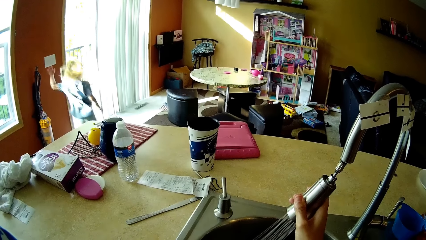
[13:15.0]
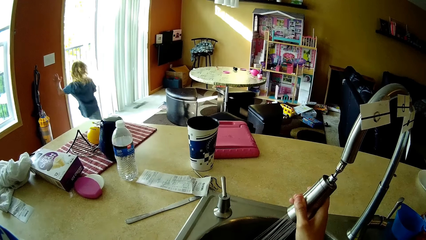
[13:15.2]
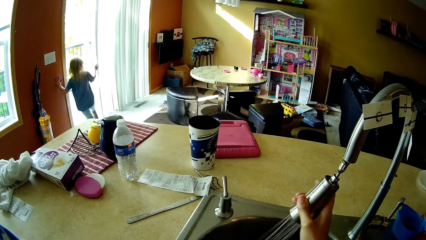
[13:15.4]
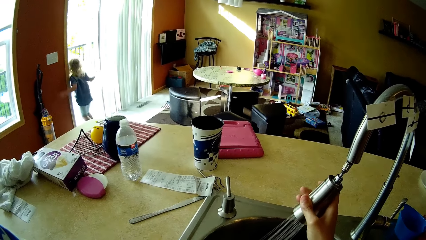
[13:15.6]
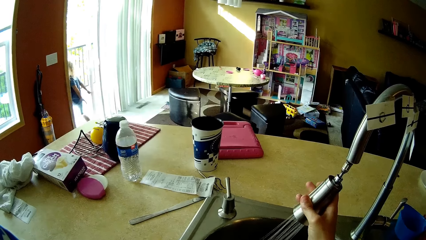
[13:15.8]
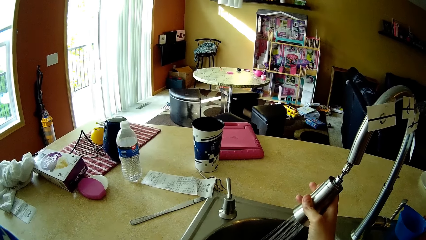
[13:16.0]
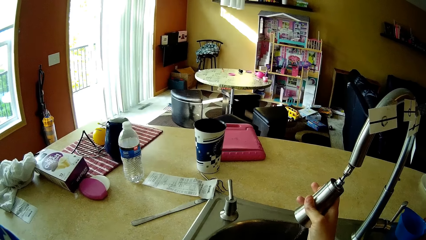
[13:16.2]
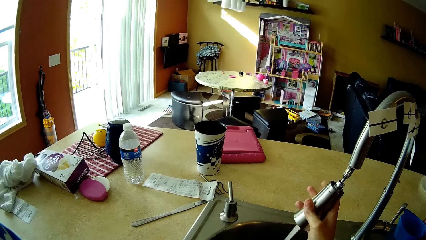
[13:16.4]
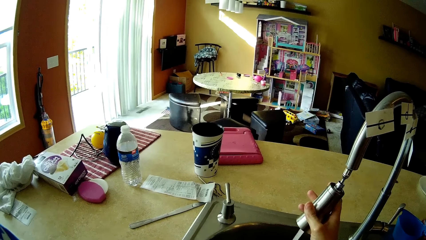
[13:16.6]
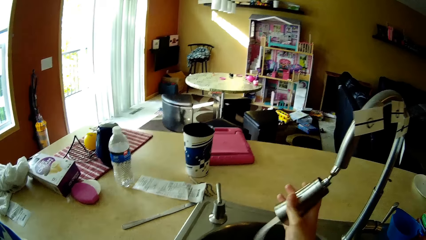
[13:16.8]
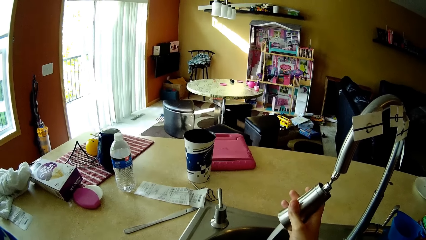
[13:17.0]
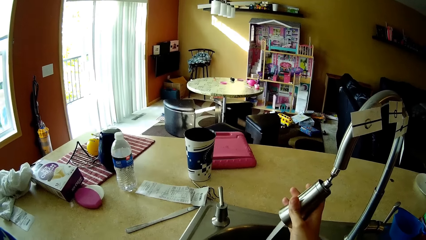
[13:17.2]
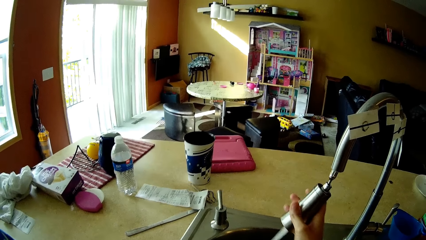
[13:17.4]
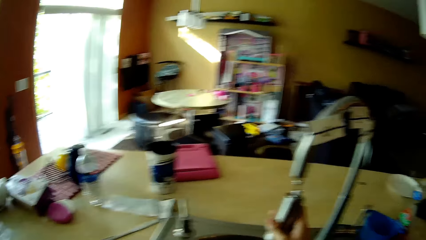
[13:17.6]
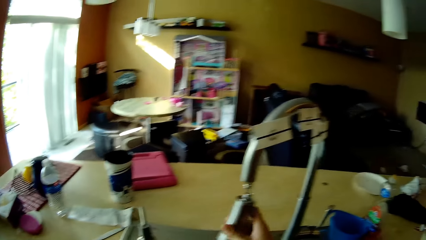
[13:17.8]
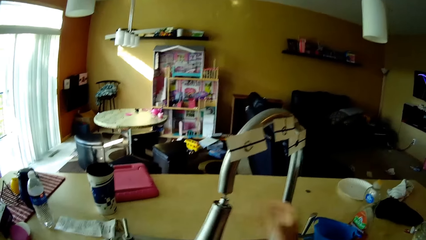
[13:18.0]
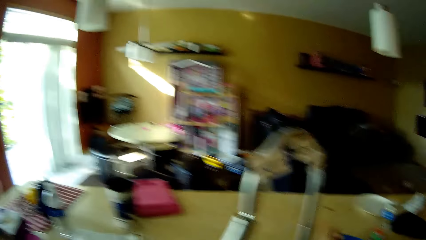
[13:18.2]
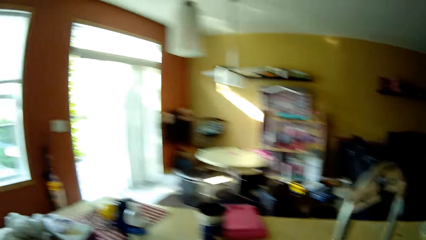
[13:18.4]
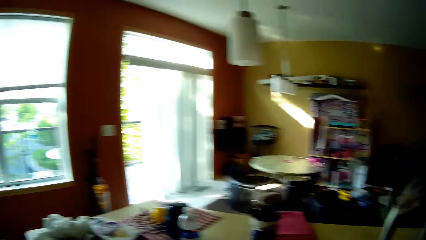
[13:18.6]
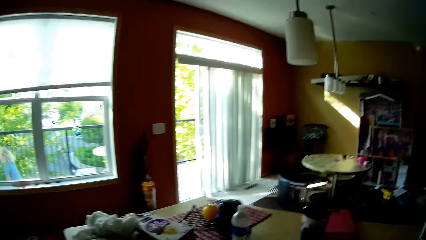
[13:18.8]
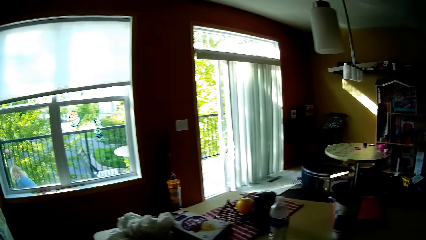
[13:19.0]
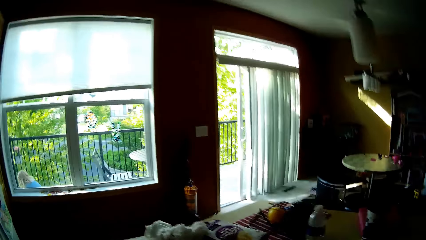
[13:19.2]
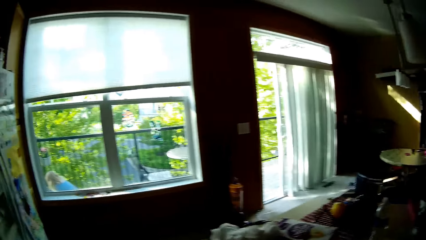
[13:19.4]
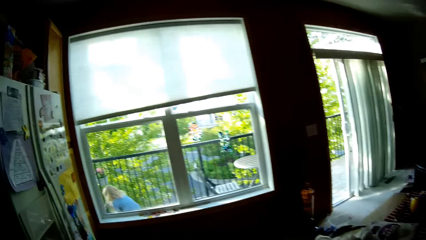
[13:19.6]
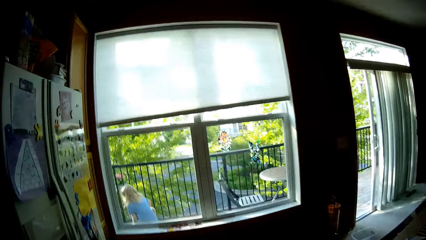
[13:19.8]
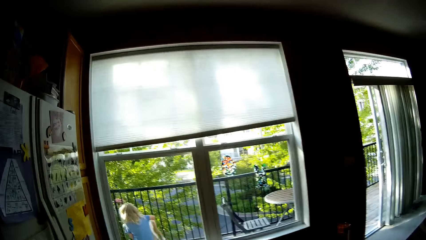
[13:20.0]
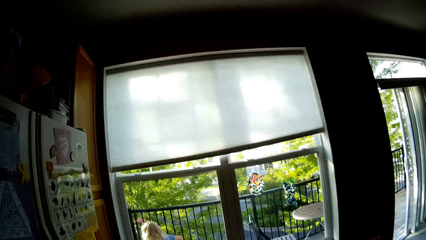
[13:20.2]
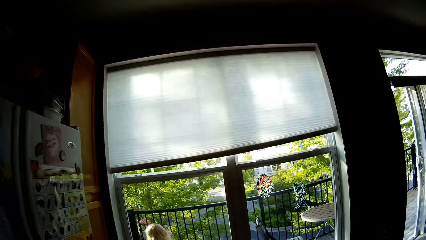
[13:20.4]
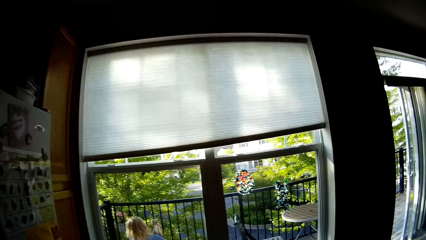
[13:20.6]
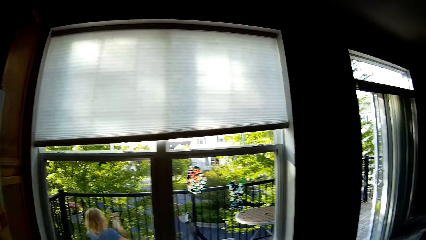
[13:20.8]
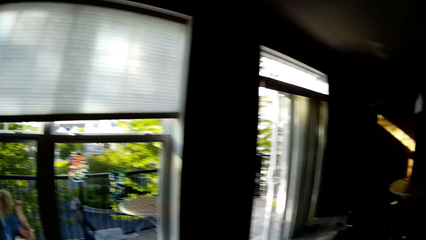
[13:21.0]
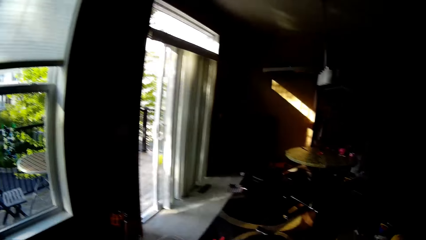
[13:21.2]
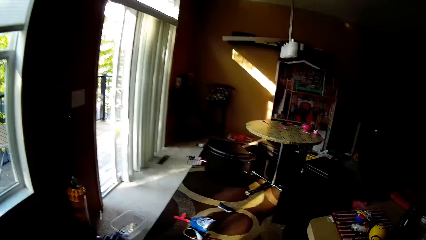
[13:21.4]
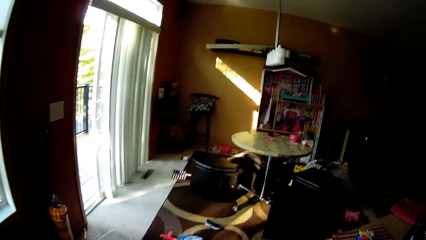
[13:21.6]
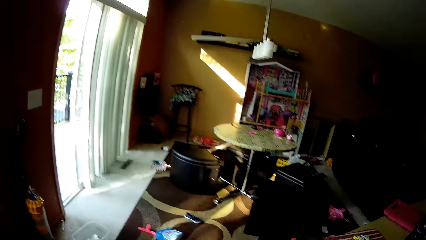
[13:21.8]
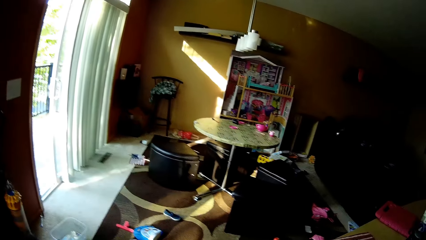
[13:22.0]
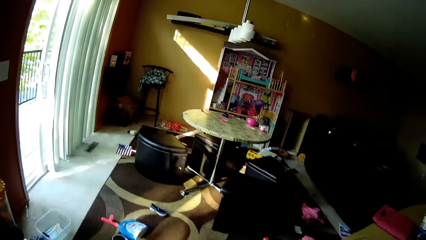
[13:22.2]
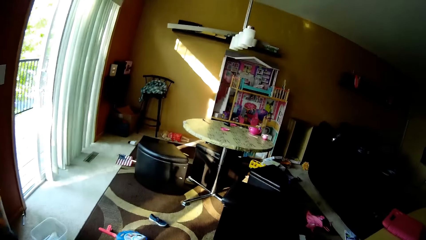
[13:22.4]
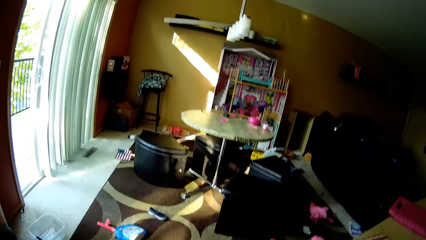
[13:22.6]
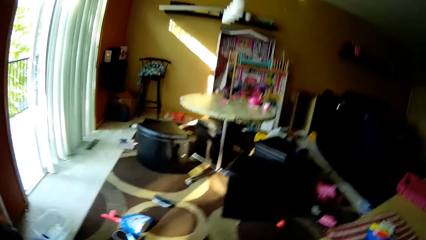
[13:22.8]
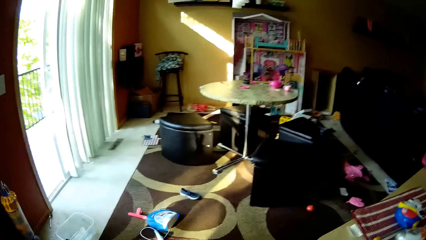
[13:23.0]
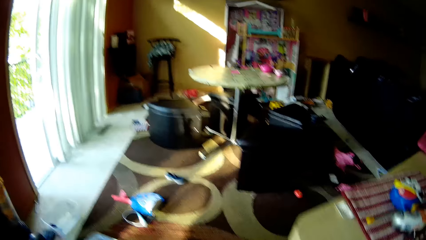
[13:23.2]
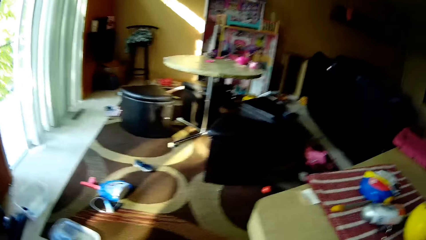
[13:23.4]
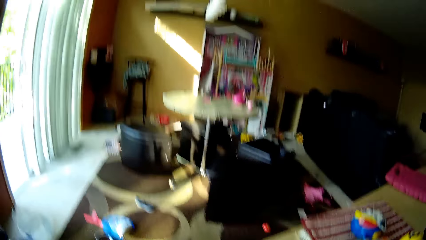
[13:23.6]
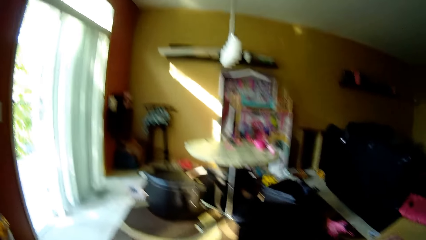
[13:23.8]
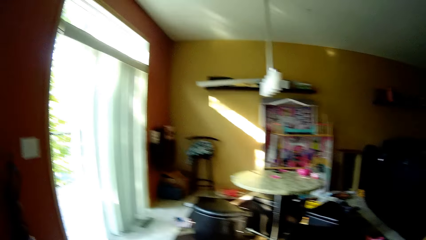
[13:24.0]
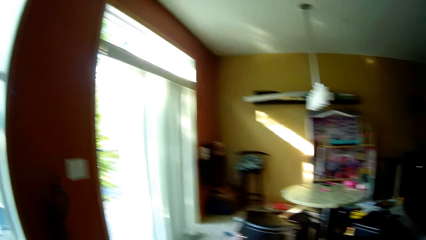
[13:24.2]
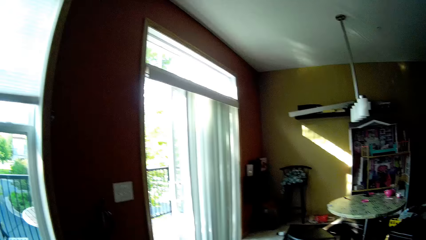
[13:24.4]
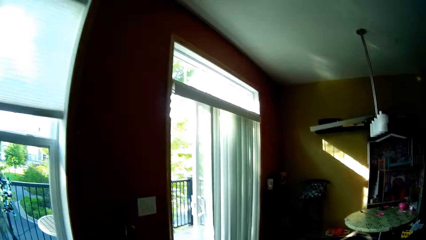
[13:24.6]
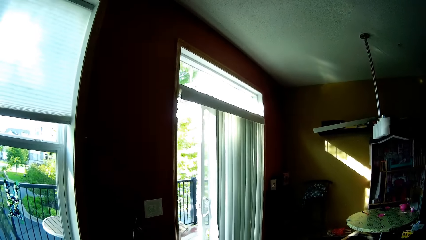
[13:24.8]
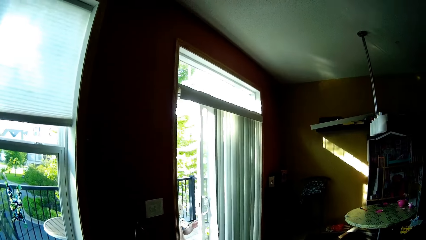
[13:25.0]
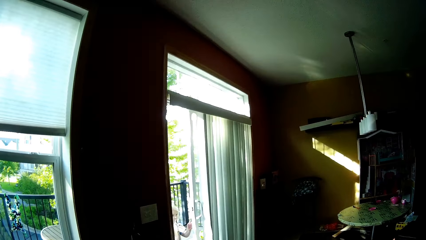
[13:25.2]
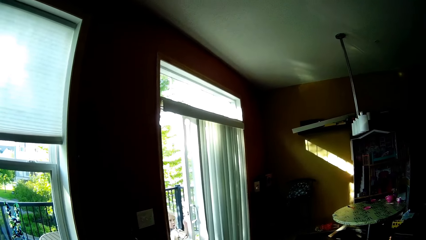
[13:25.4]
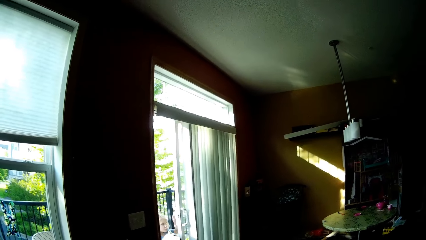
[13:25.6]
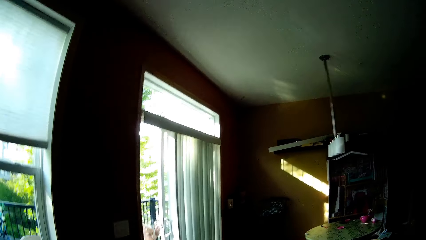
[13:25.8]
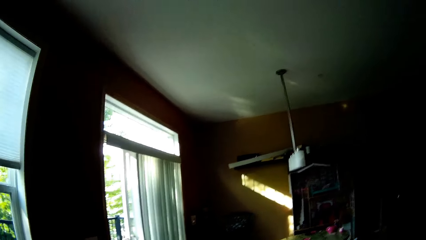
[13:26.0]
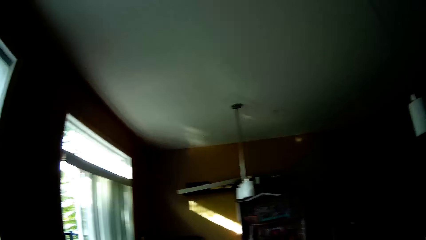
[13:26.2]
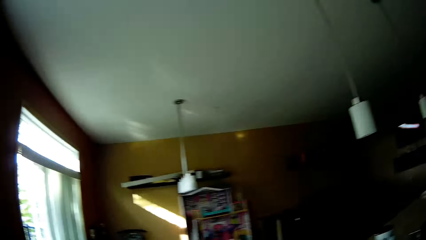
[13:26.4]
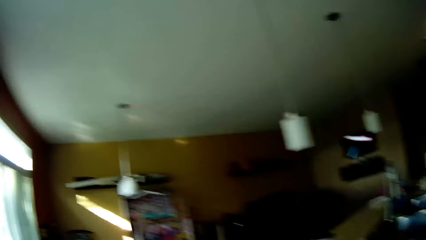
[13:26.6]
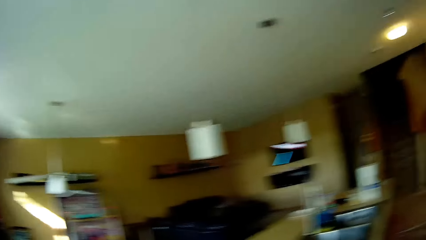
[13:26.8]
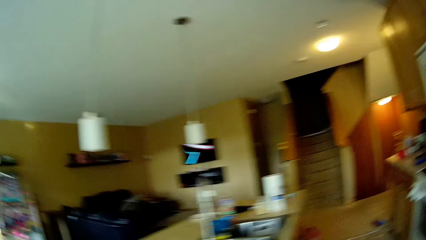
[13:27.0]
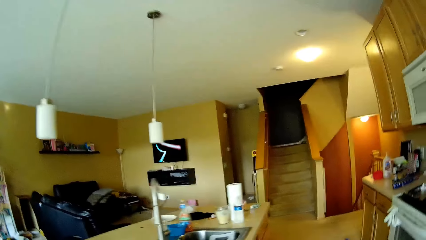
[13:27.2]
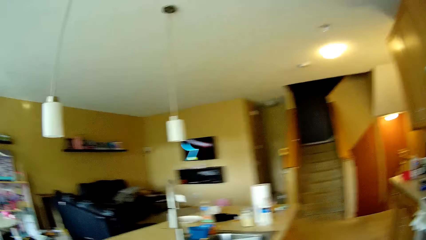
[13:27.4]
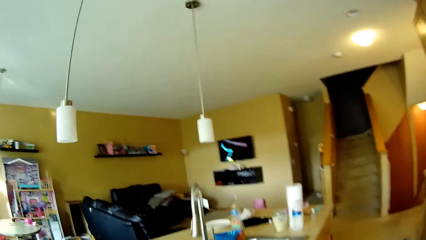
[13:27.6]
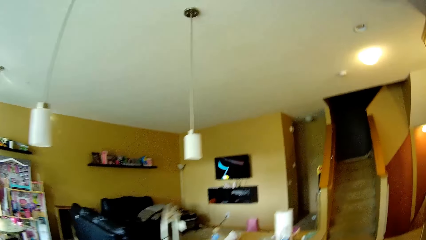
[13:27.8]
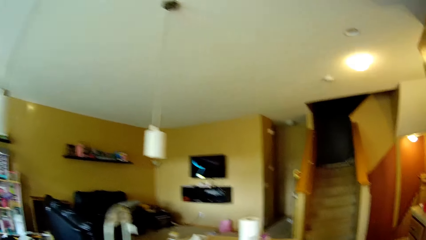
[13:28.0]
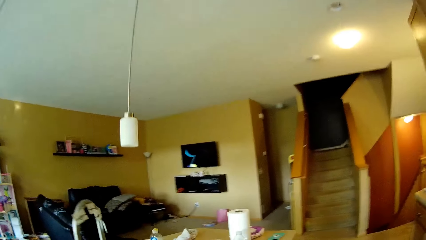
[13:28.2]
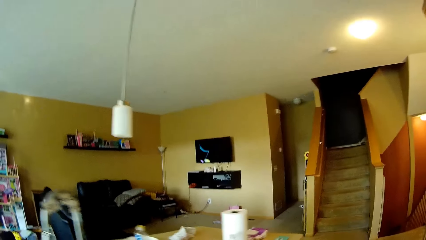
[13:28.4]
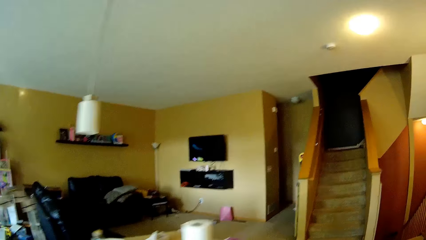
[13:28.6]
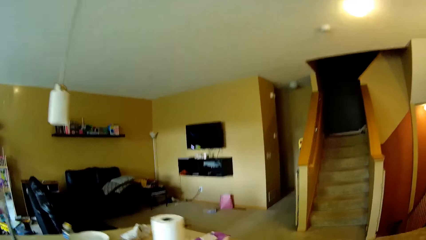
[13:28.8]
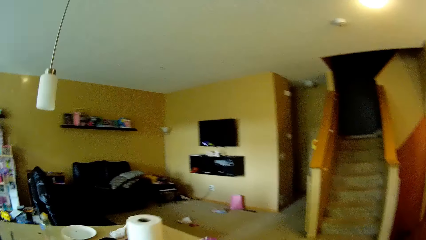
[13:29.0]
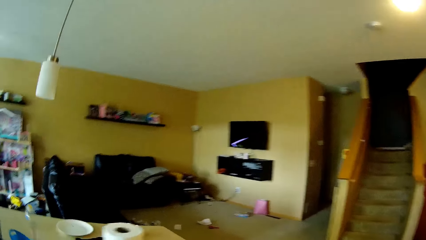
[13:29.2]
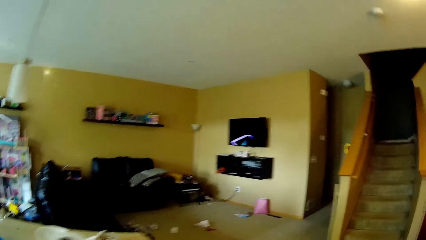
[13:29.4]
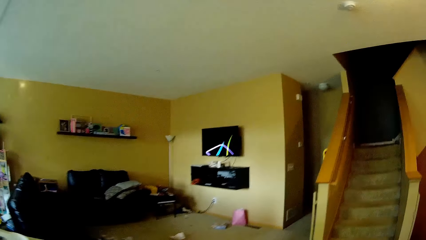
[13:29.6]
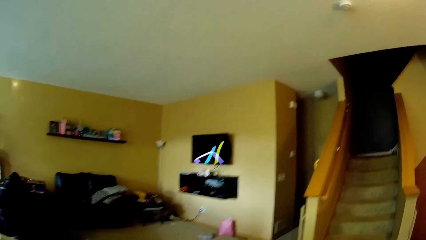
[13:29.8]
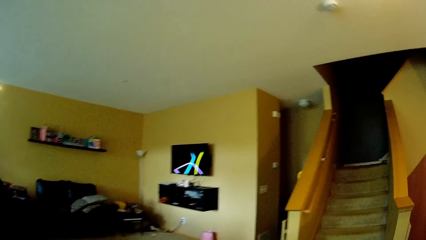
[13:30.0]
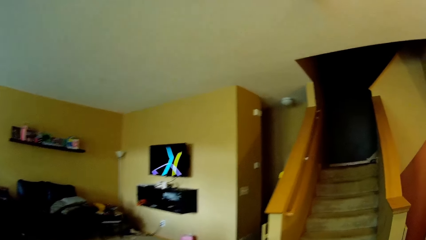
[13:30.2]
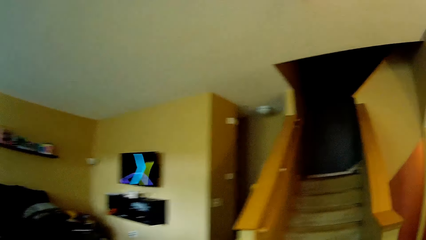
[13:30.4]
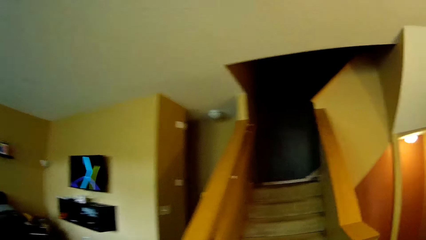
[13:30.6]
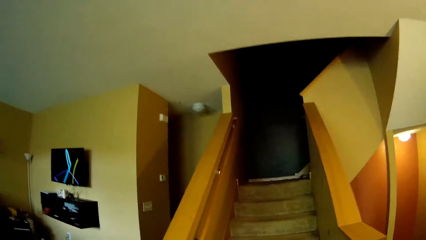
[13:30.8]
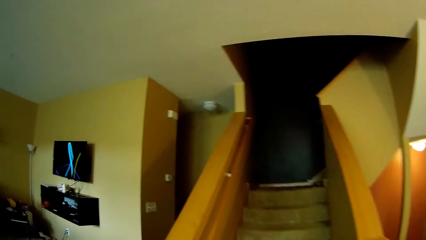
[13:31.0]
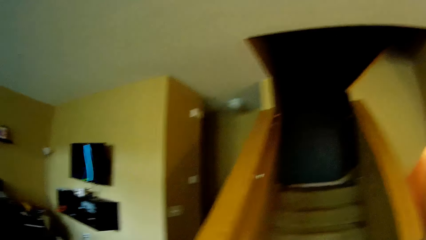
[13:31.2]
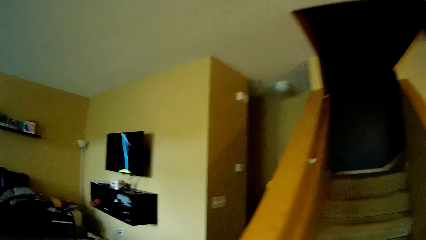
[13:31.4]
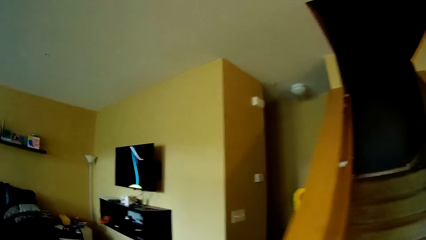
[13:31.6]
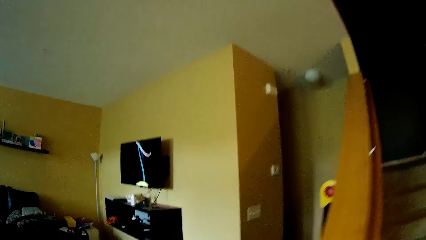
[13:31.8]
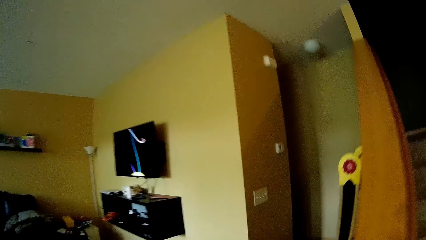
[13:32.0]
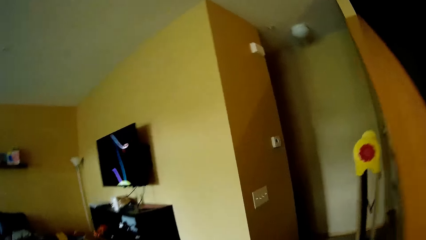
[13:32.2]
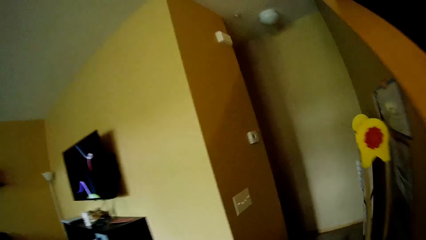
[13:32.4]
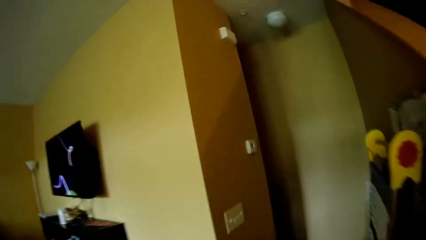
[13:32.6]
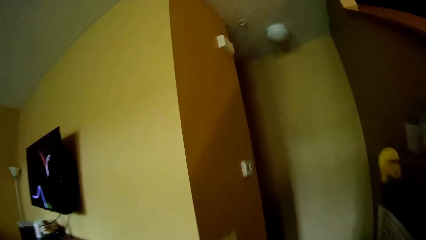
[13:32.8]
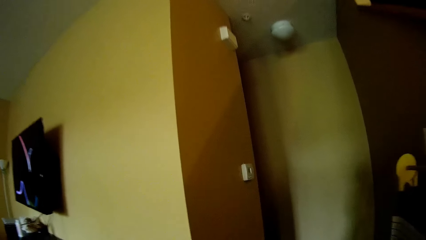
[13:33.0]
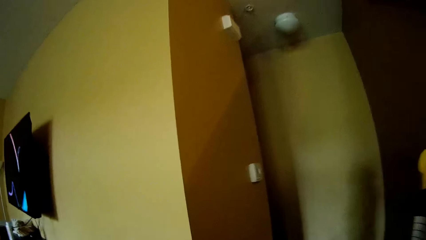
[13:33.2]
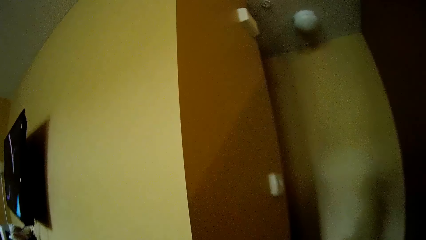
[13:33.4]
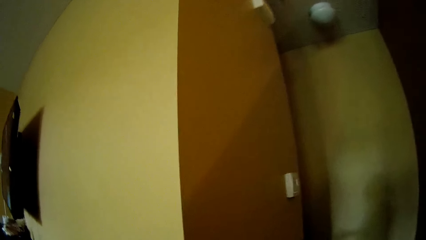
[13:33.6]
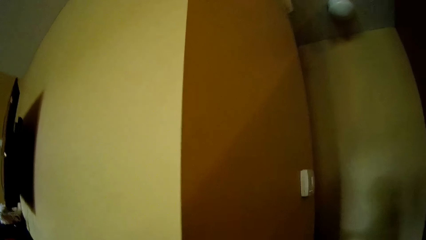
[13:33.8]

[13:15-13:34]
A girl walks around. She walks out of the house. The camera wearer pulls out the faucet from the tap with her right hand. She changes the flow of the water from the tap with her right hand. She touches the tap. The girl walks around. The camera wearer walks around. The girl walks into the house. The camera wearer talks to the girl. She walks towards a staircase.
